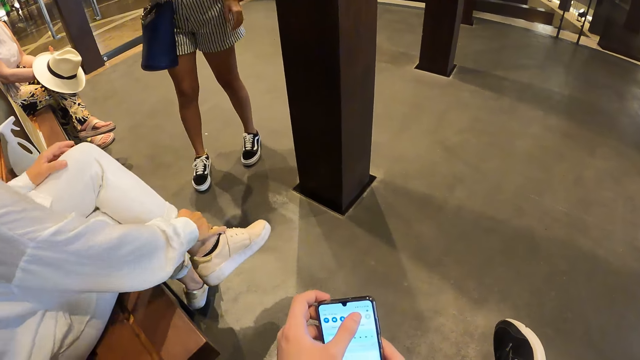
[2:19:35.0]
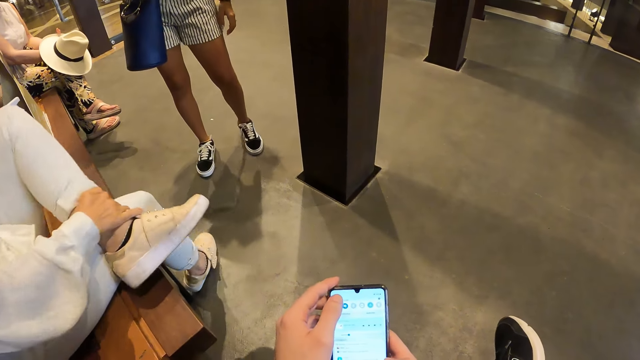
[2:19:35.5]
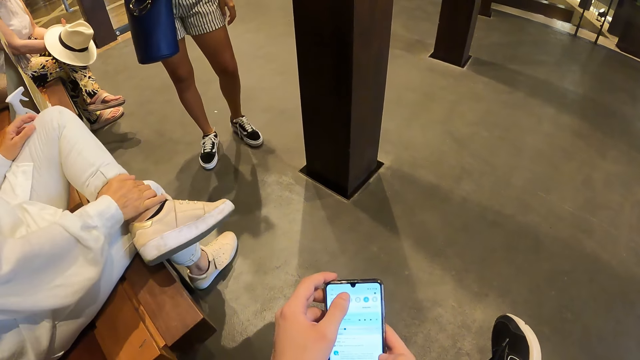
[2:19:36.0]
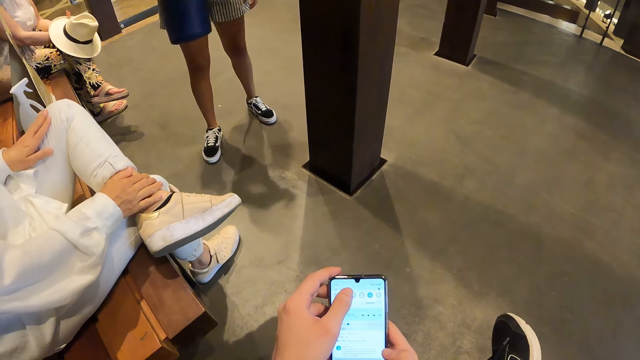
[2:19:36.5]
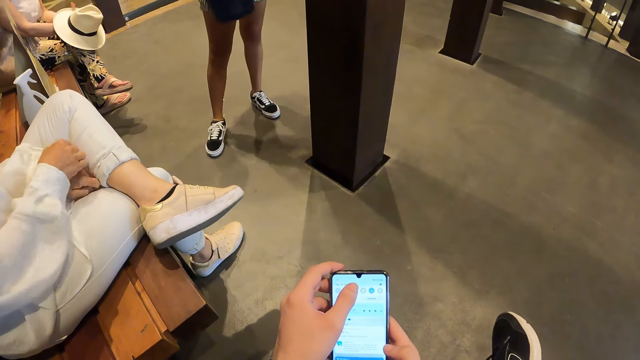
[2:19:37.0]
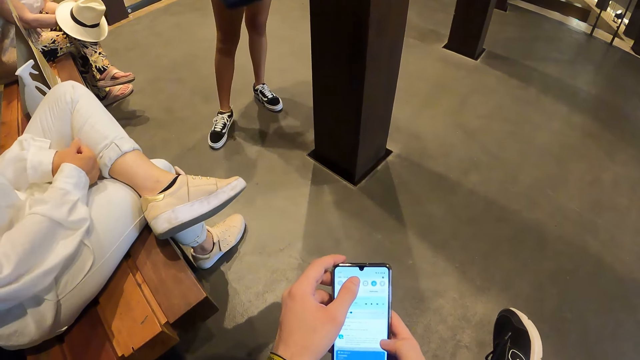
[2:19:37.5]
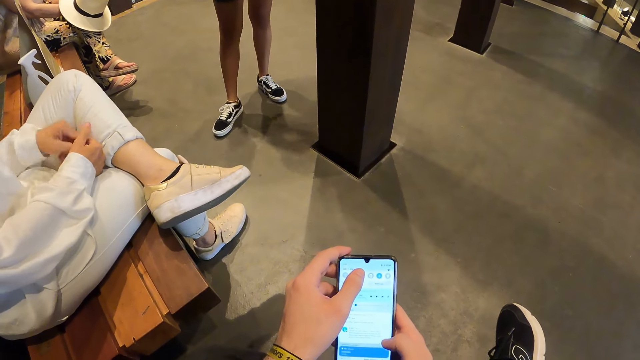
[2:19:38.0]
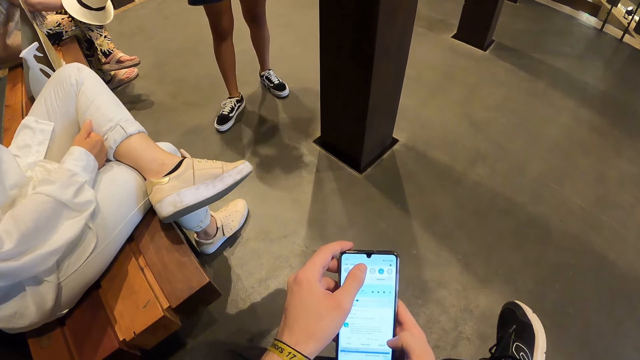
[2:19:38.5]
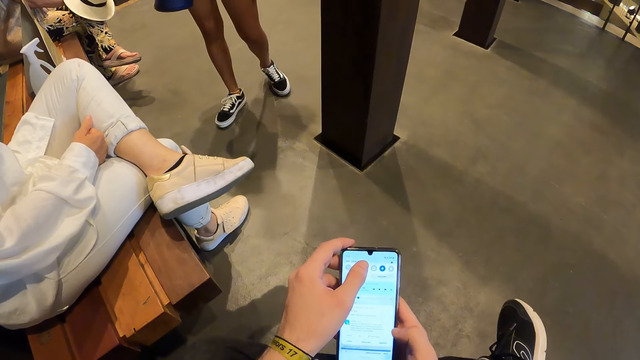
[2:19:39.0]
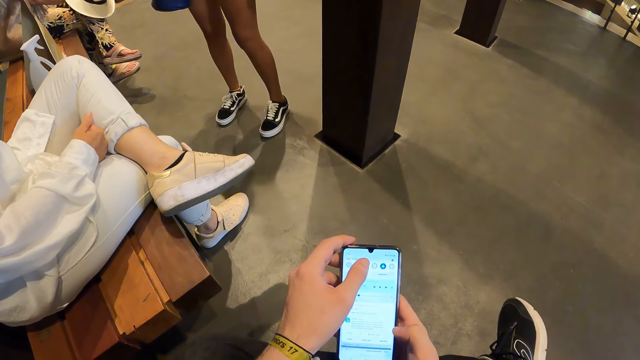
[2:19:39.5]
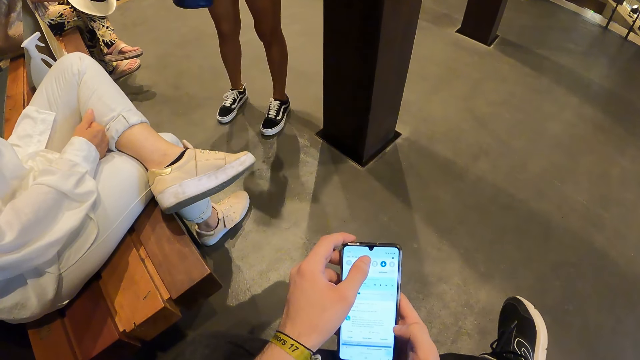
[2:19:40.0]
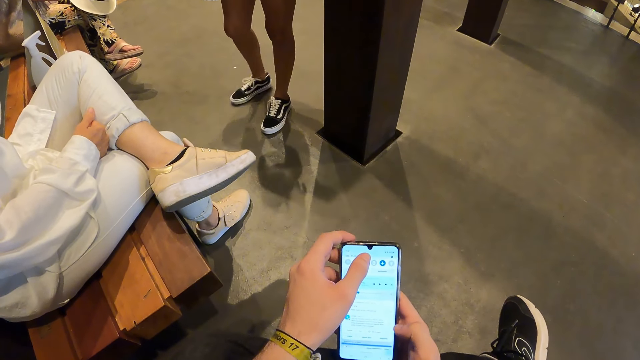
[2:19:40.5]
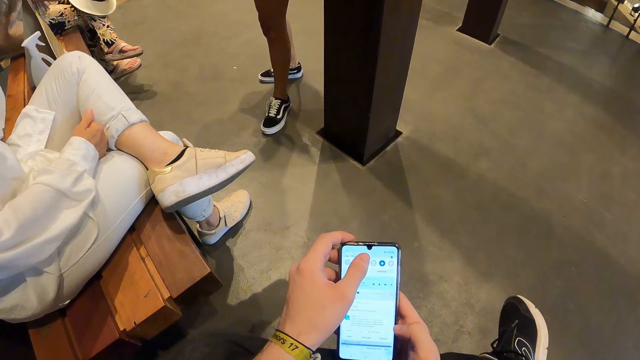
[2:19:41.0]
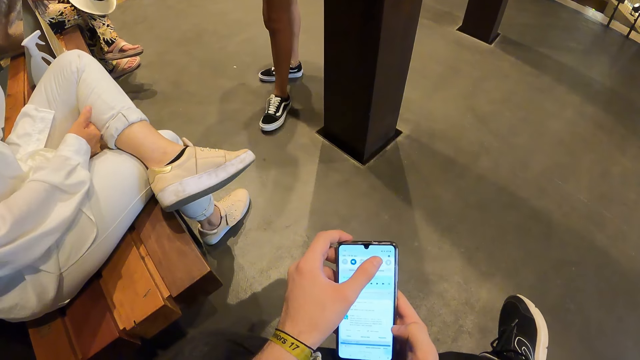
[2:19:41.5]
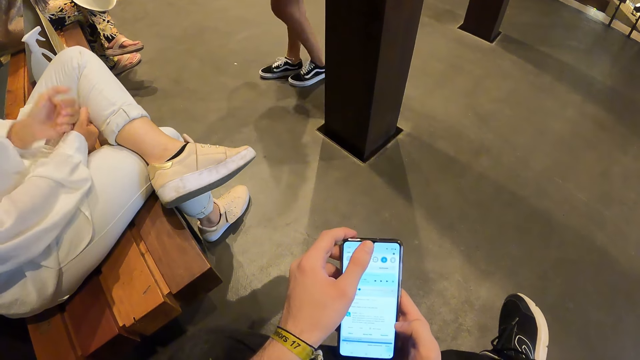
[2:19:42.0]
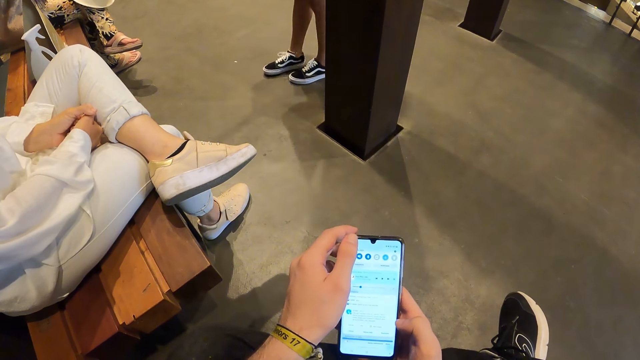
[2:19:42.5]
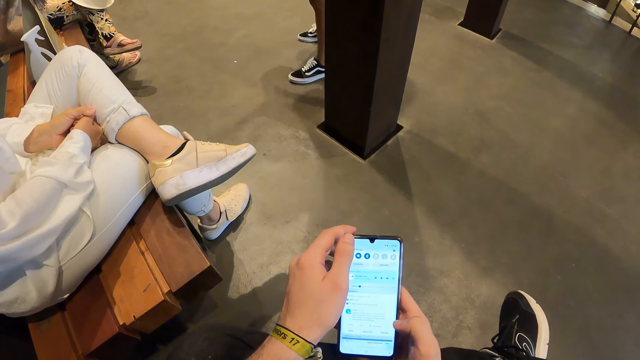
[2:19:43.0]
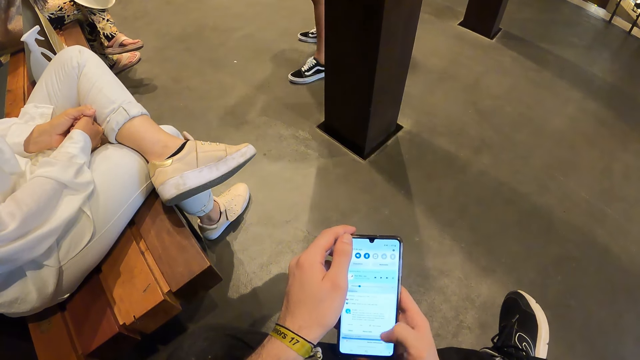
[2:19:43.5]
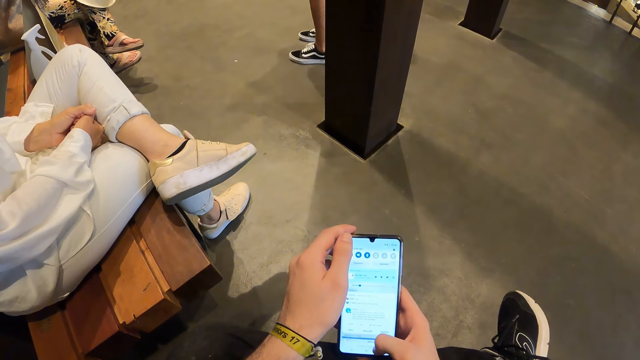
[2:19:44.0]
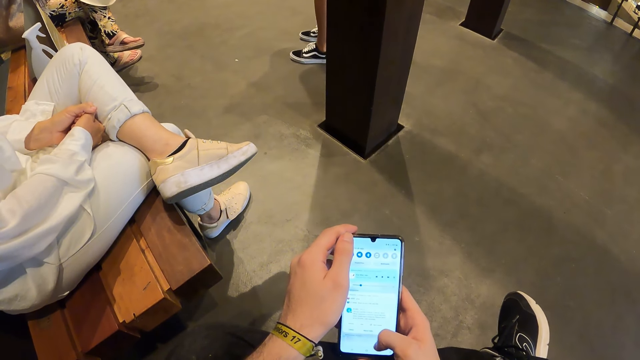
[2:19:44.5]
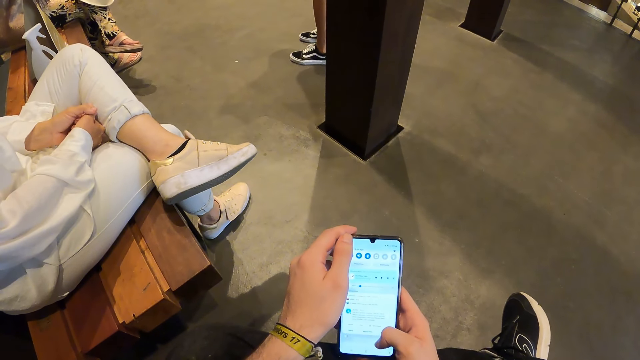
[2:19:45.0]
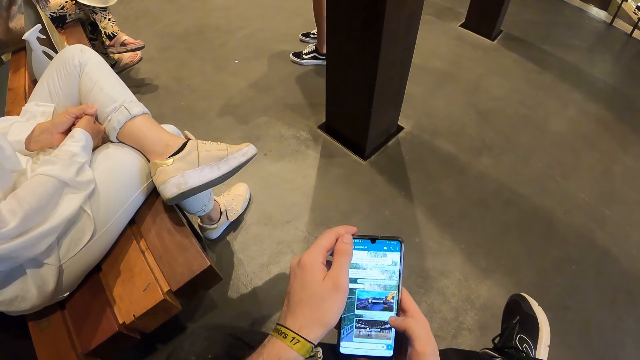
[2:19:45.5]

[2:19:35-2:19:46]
The woman pulls up her left leg with her right hand. The camera wearer operates the phone with his right hand.

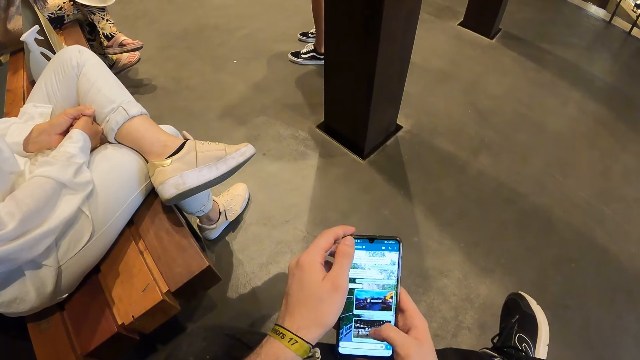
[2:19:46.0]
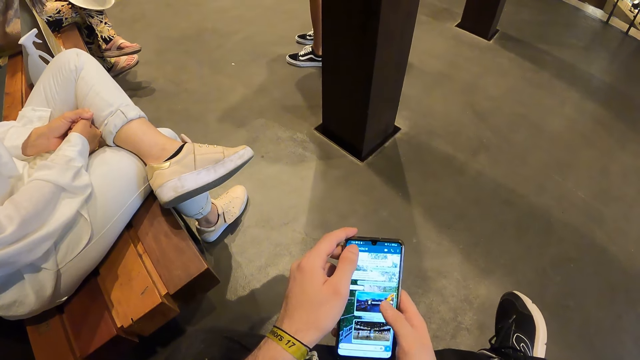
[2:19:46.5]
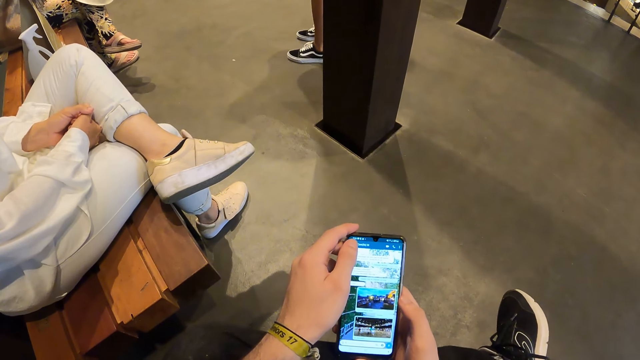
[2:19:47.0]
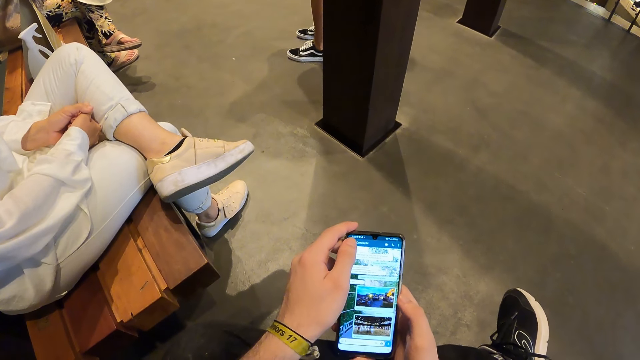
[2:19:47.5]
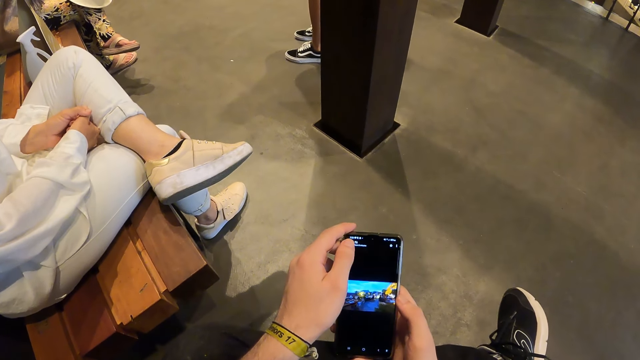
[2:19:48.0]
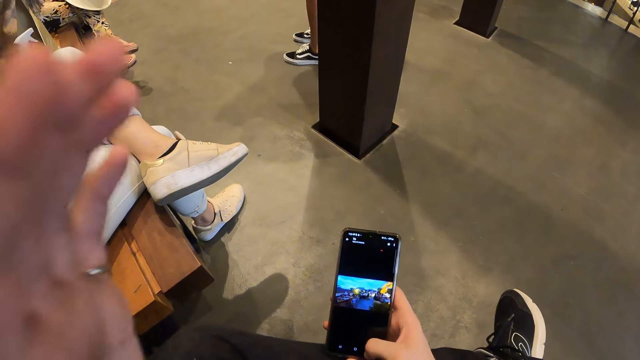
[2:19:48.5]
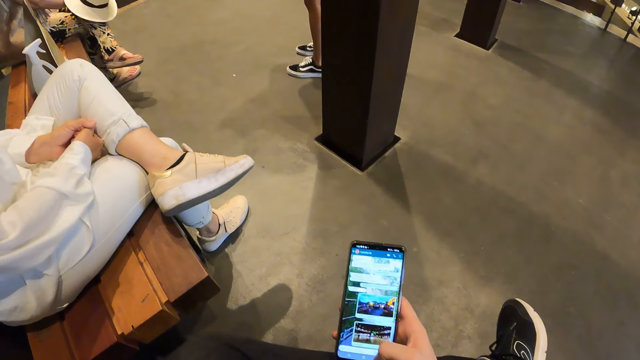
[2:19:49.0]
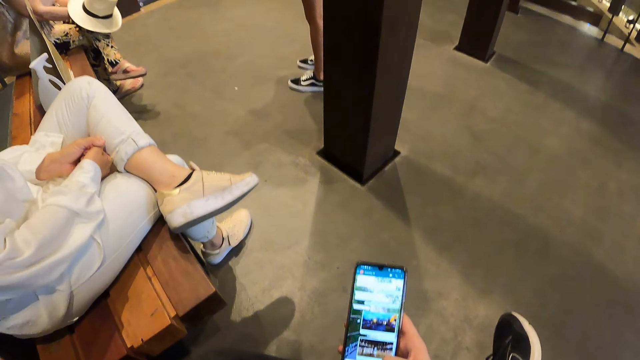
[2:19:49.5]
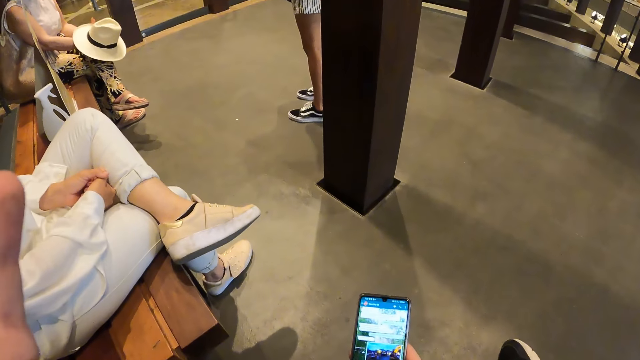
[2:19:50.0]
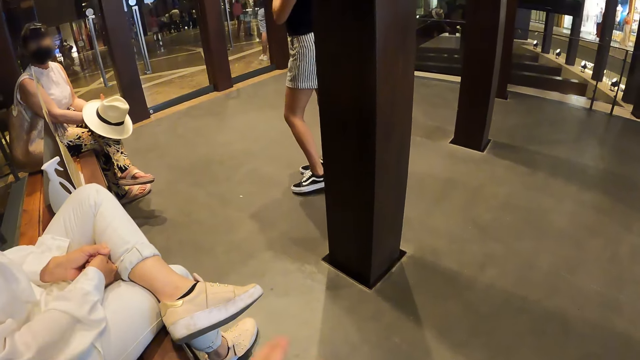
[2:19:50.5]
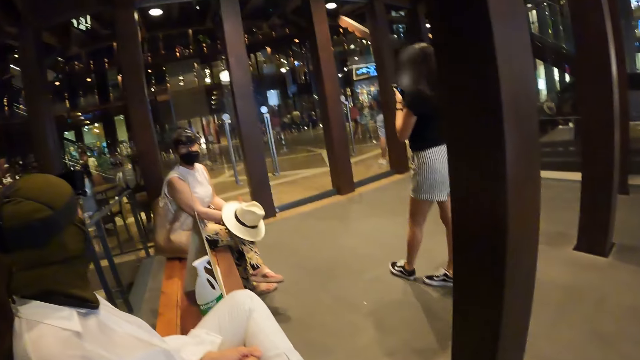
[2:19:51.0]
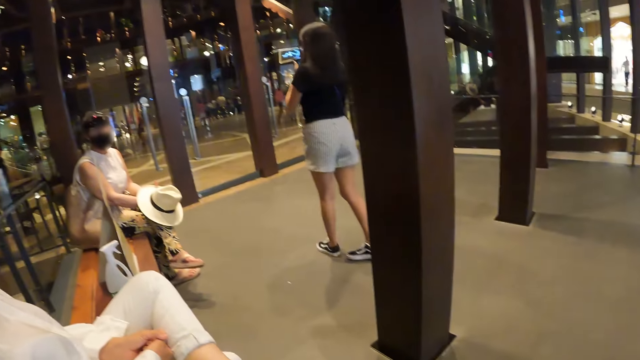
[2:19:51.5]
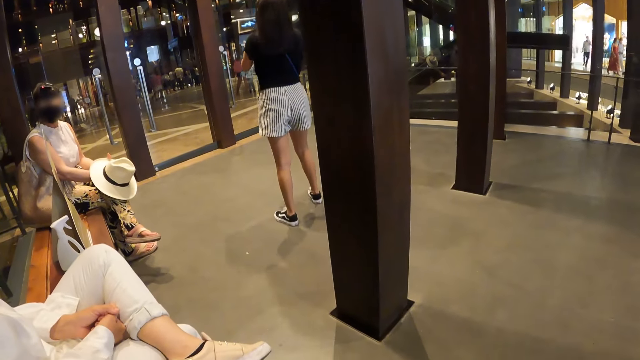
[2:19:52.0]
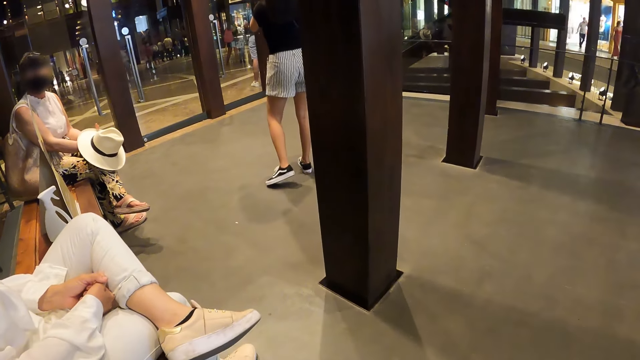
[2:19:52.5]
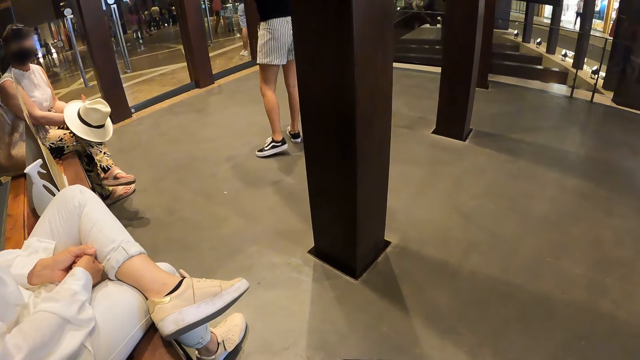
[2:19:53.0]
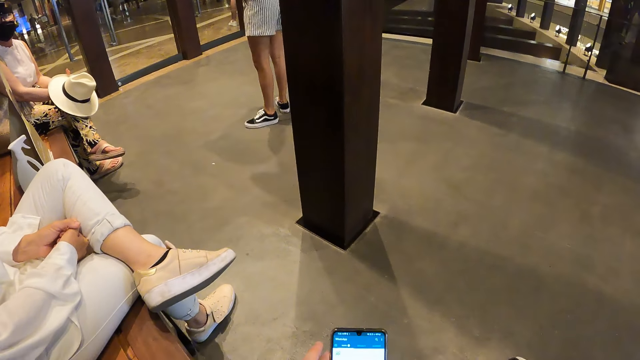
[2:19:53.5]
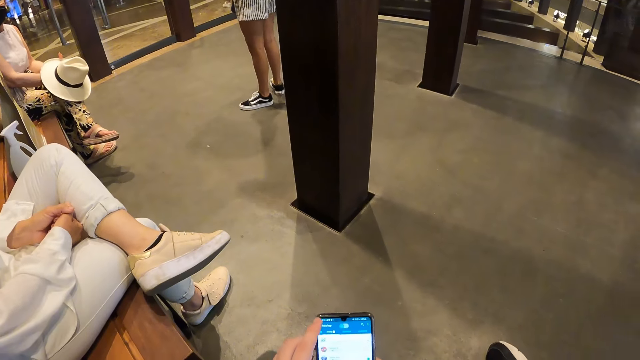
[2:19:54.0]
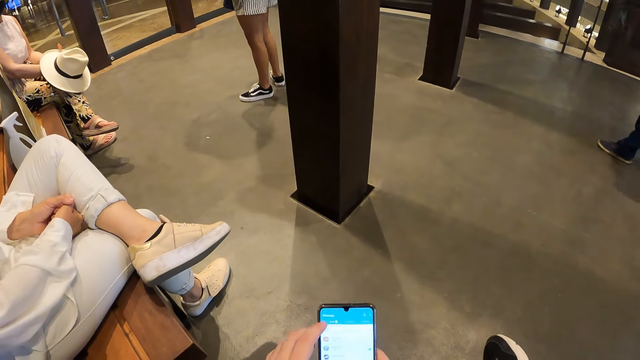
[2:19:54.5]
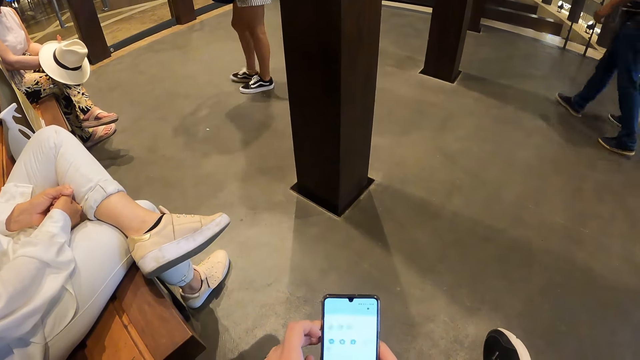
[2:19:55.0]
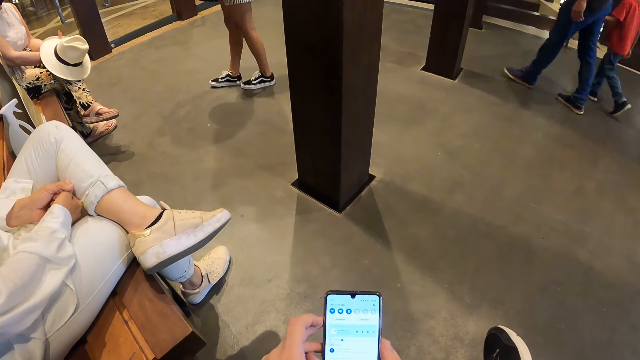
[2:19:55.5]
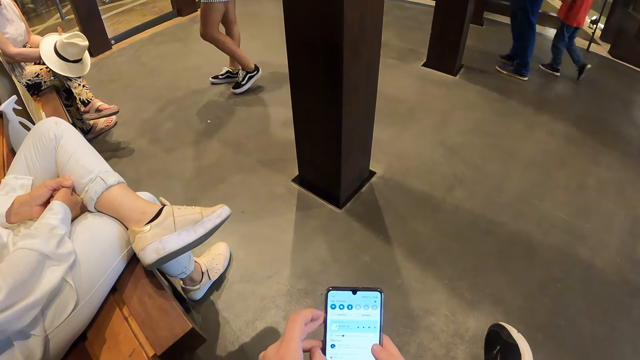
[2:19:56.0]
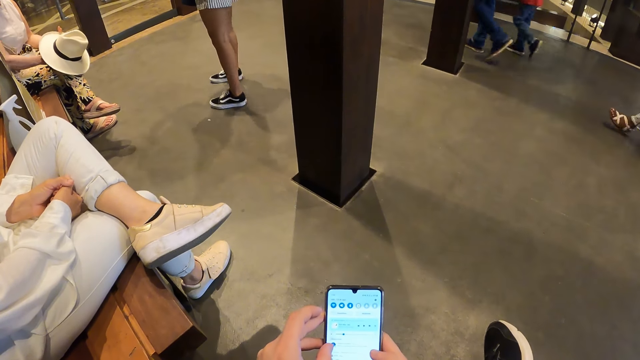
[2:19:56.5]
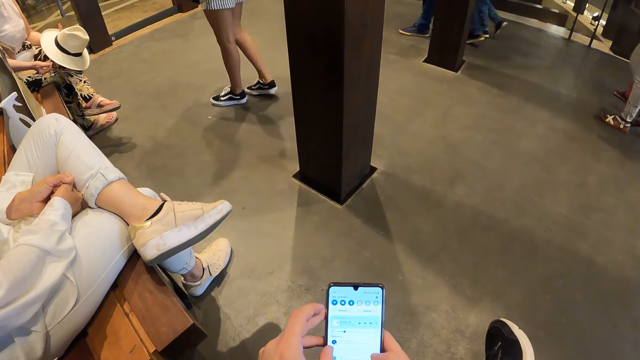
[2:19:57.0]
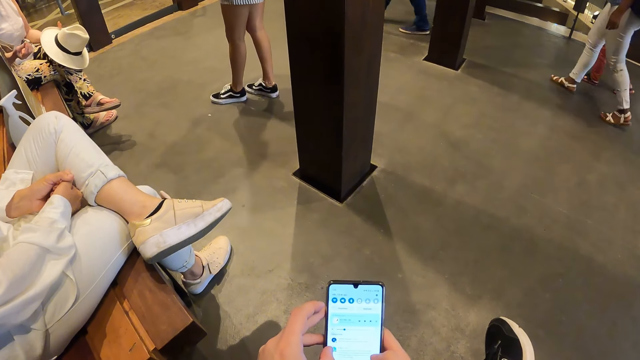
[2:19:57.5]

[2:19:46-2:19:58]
The camera wearer touches his face with his left hand. He moves his left hand. A woman holds a camera in her left hand. The camera wearer looks in the room. He operates the phone with his left hand. A man walks past the camera wearer. A boy walks past the camera wearer. Another woman gestures with her right hand.
